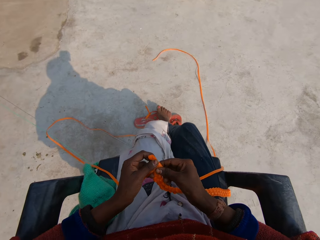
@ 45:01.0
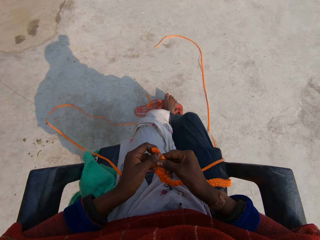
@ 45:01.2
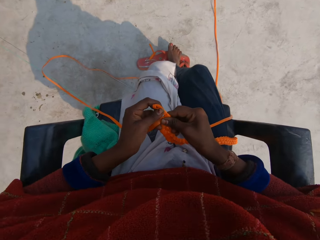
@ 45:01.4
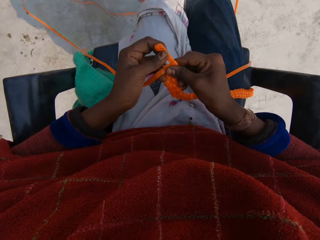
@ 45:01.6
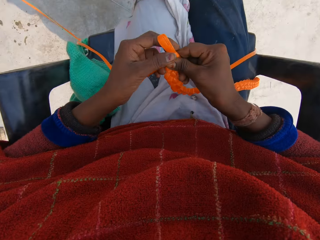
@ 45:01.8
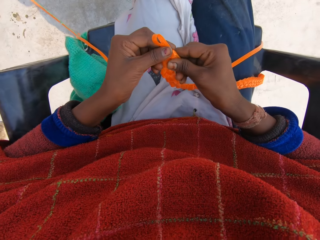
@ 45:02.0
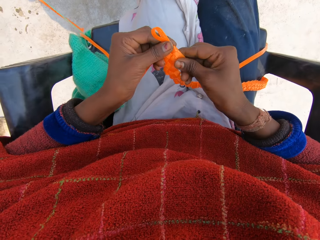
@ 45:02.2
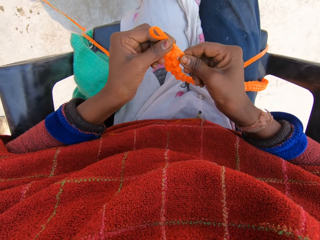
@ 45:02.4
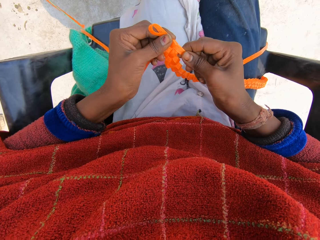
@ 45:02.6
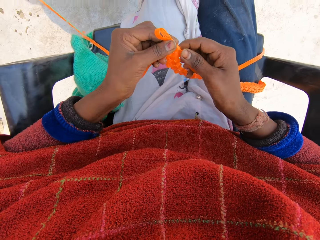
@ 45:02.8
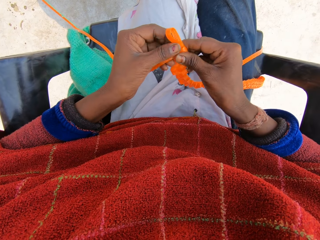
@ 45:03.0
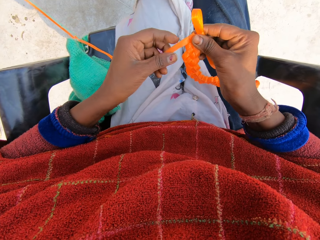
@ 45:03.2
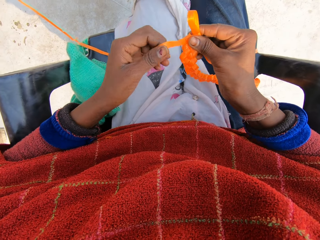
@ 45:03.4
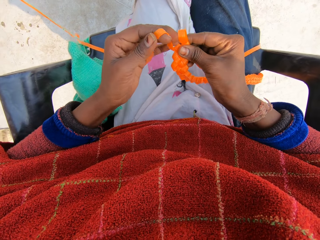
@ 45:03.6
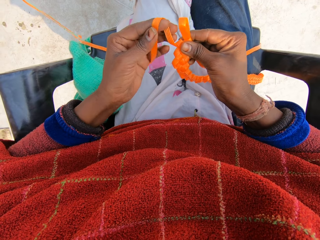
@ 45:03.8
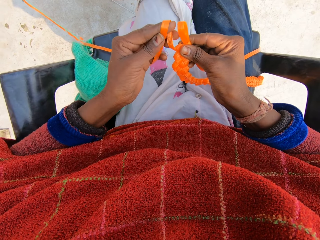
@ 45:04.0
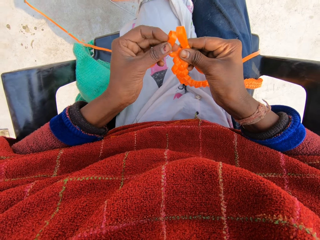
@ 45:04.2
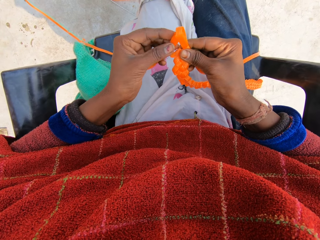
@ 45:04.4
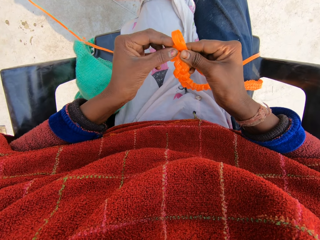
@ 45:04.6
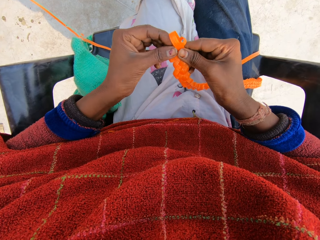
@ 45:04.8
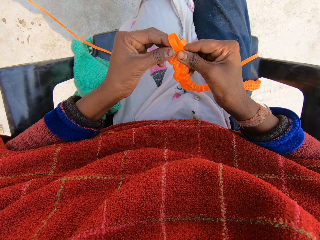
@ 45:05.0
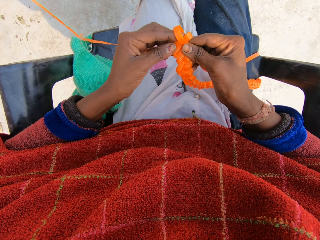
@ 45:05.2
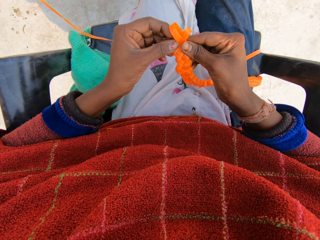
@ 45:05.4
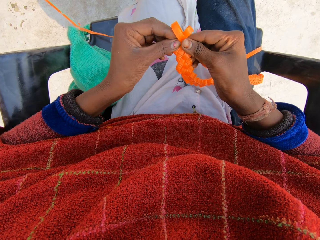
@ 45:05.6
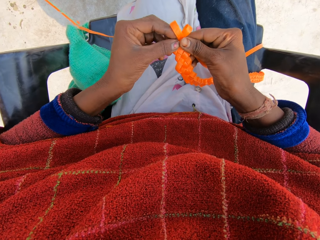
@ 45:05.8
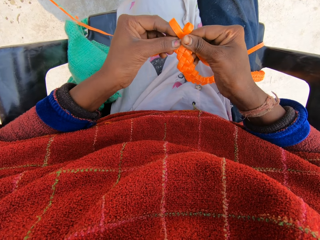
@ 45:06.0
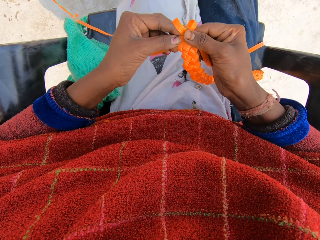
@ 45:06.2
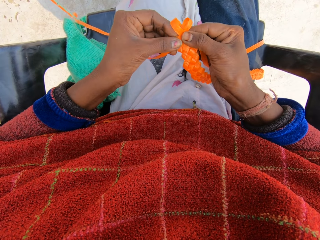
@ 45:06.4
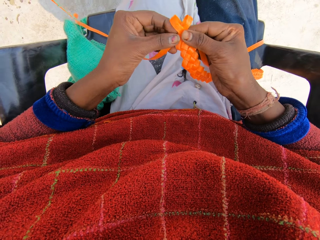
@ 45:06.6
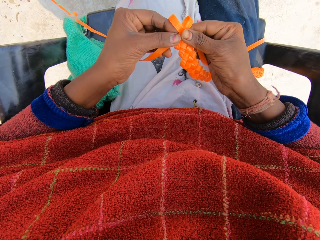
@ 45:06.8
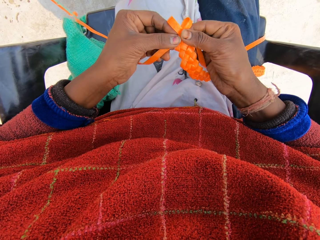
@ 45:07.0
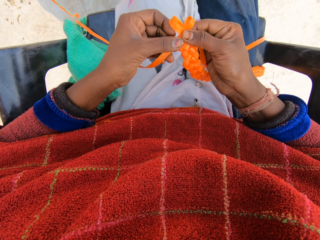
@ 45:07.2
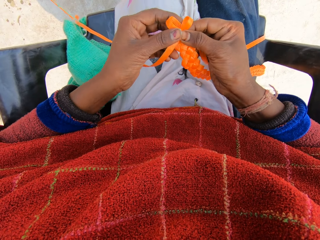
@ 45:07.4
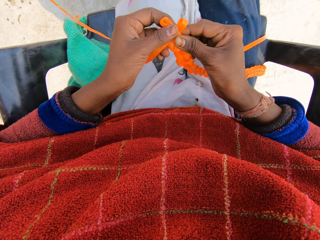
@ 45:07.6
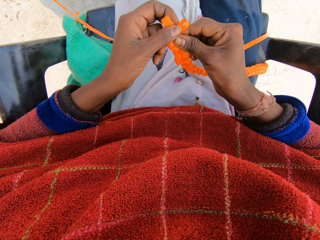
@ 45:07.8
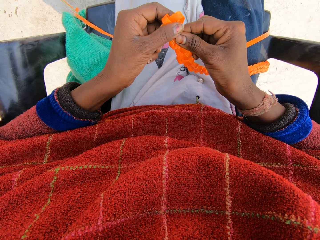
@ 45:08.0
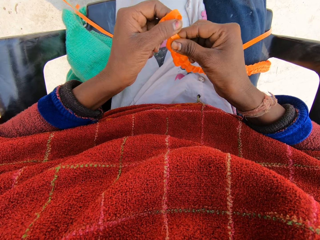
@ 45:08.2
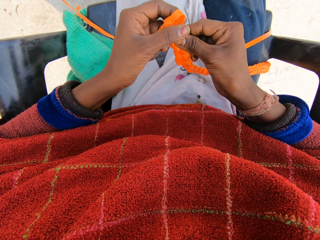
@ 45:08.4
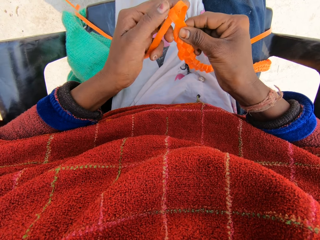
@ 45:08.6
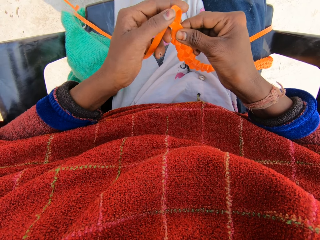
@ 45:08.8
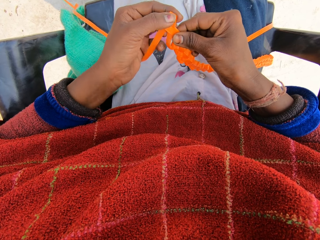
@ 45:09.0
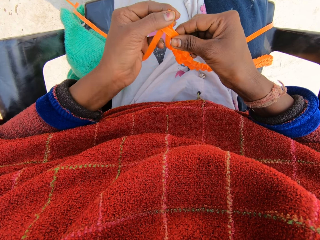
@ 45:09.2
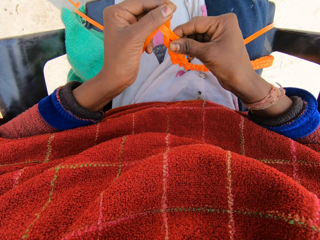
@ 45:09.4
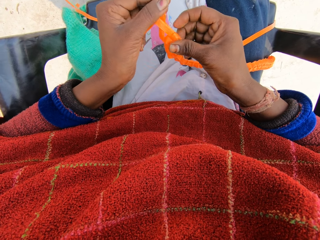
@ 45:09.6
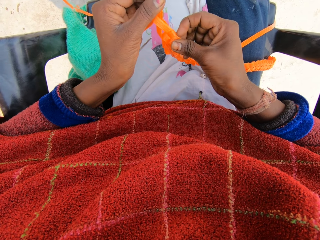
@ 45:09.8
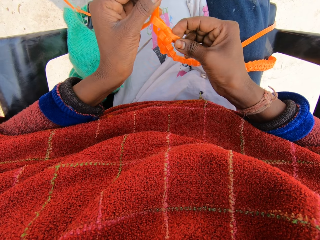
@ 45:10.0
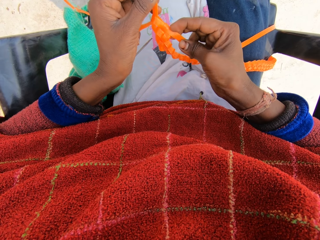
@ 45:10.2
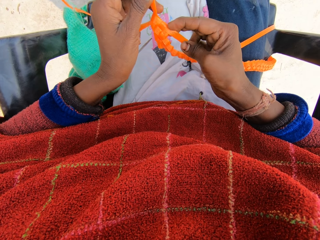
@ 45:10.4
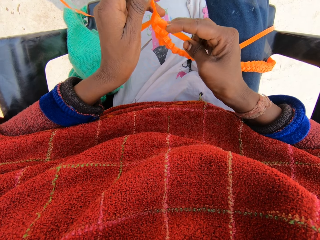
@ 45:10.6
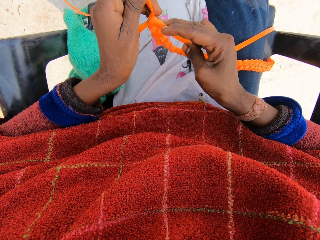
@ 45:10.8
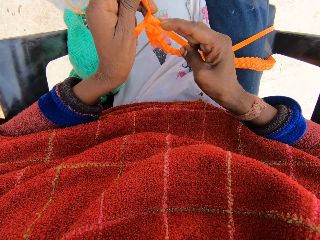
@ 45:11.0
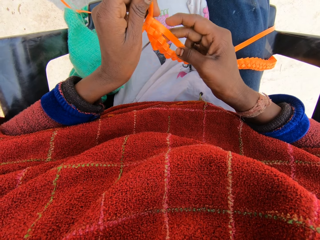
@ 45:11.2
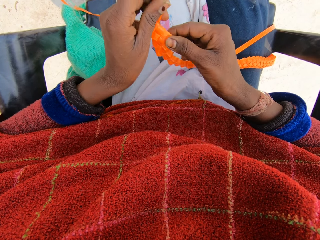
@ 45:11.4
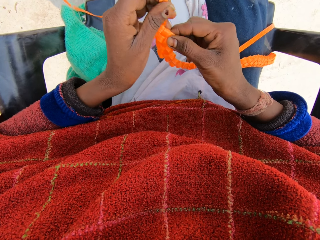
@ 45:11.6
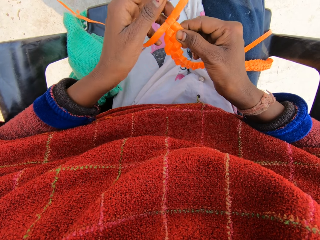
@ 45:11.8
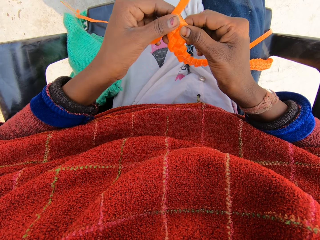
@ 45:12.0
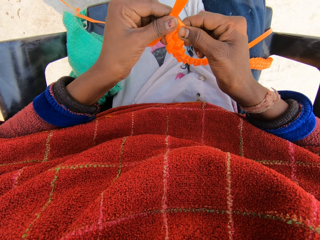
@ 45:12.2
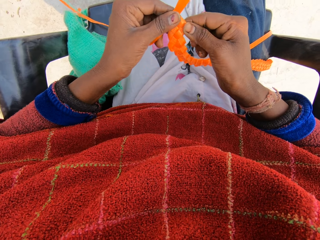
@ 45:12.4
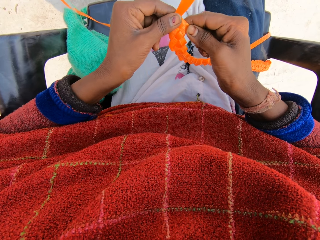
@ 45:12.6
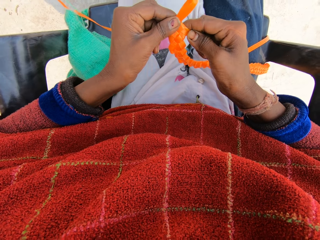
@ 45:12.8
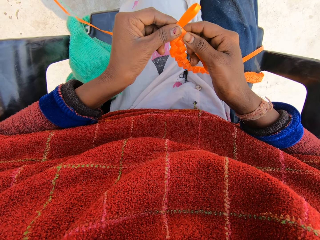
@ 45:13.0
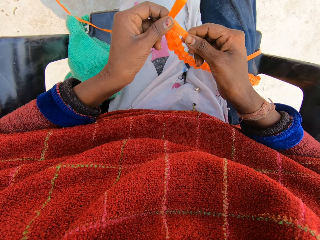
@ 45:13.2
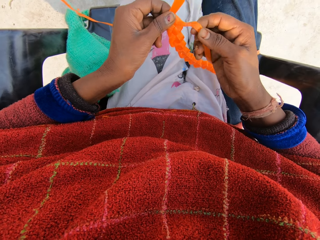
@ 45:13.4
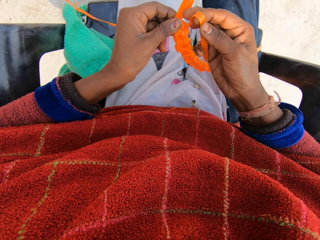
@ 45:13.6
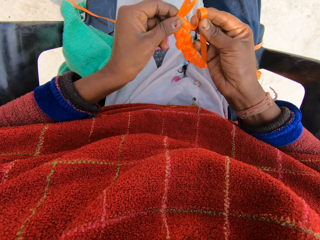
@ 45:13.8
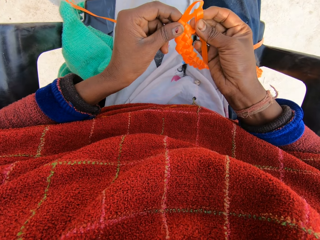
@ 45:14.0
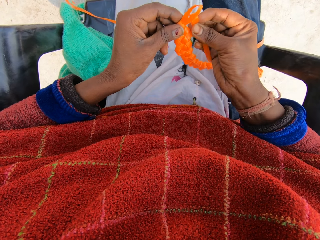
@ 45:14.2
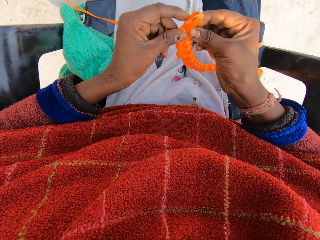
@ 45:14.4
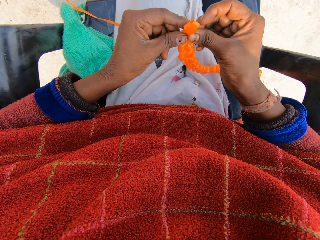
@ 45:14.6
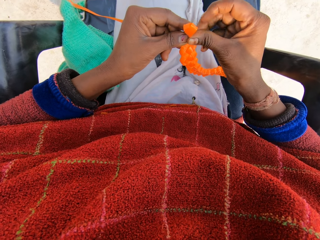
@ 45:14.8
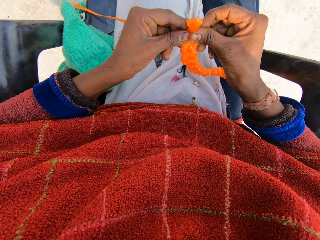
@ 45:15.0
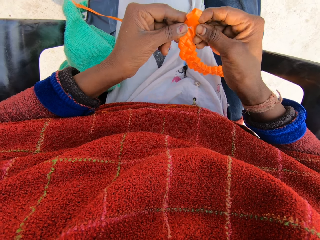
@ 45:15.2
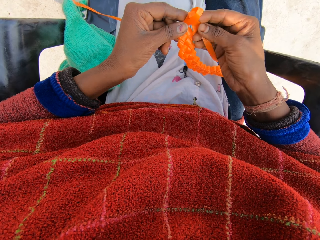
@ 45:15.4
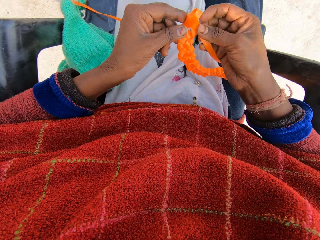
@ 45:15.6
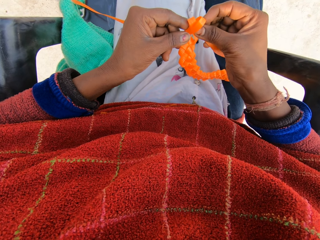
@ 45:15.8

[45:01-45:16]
The camera wearer interacts with a woman. They knit the fabric.

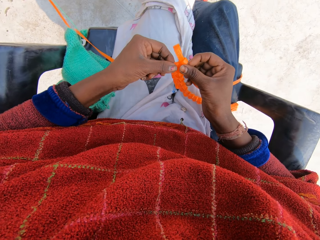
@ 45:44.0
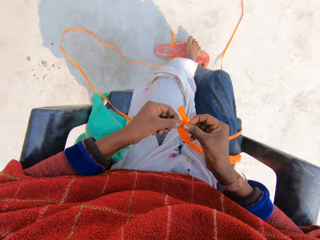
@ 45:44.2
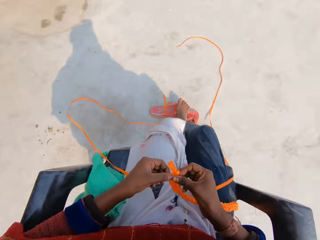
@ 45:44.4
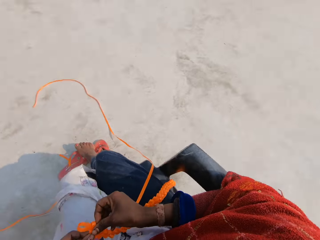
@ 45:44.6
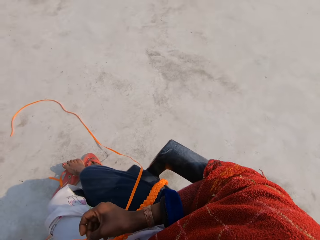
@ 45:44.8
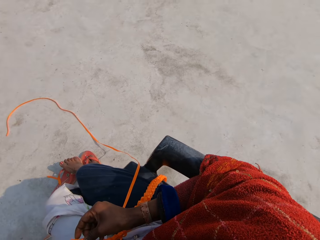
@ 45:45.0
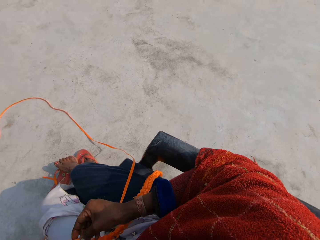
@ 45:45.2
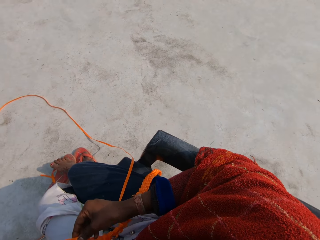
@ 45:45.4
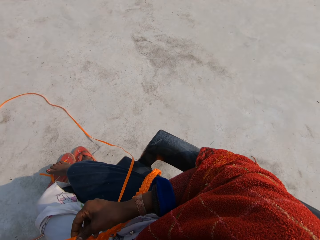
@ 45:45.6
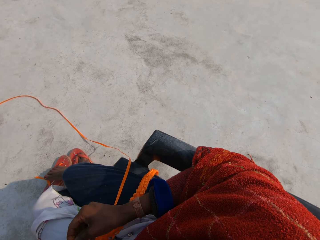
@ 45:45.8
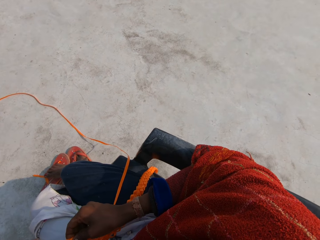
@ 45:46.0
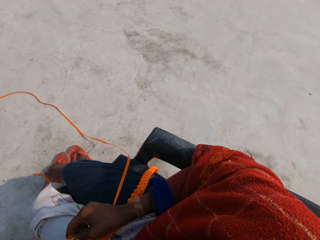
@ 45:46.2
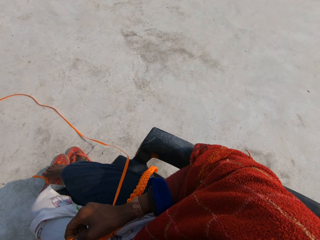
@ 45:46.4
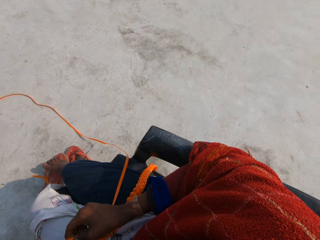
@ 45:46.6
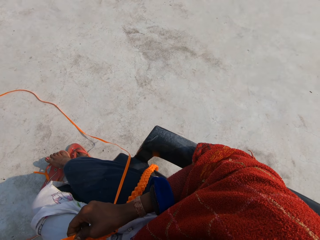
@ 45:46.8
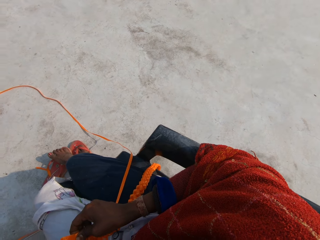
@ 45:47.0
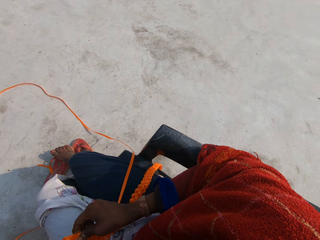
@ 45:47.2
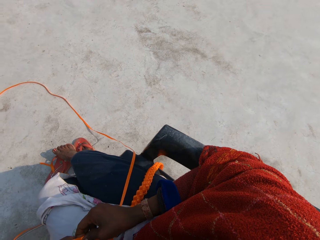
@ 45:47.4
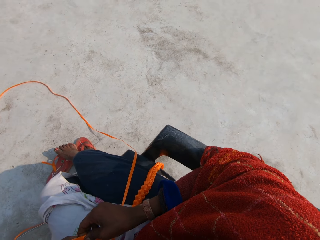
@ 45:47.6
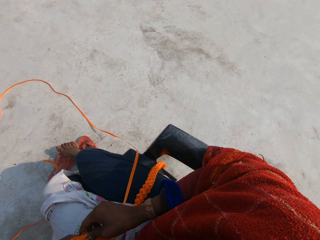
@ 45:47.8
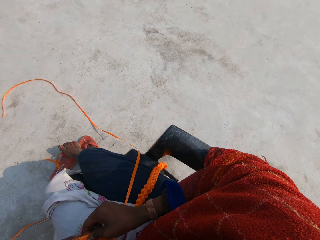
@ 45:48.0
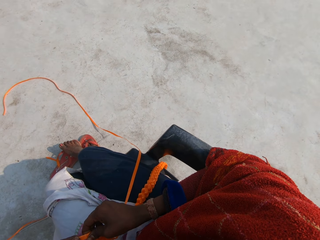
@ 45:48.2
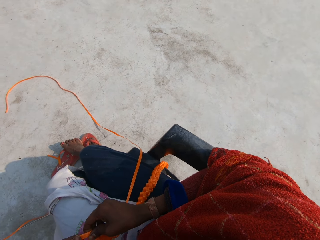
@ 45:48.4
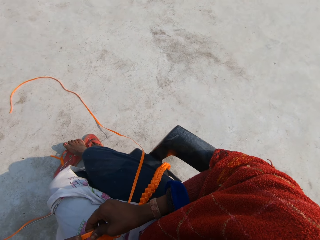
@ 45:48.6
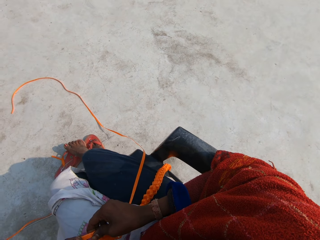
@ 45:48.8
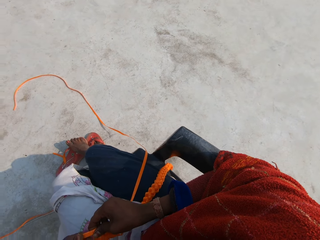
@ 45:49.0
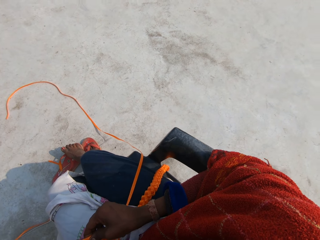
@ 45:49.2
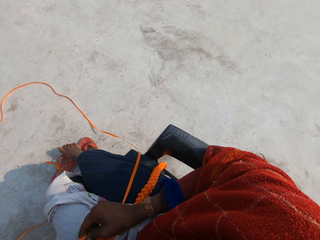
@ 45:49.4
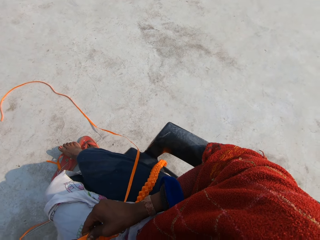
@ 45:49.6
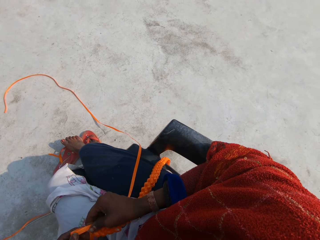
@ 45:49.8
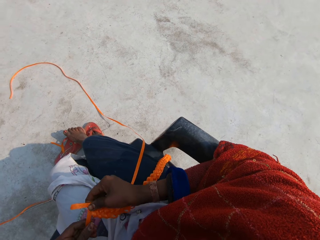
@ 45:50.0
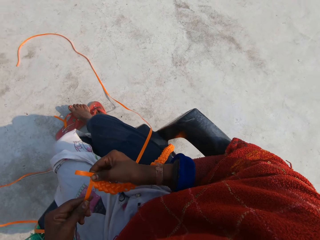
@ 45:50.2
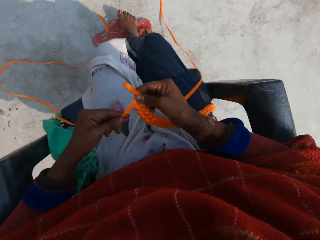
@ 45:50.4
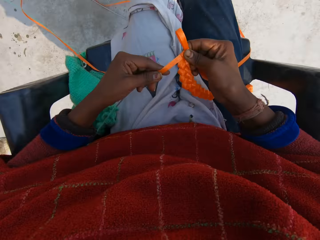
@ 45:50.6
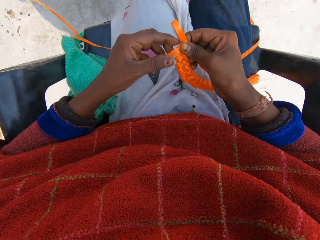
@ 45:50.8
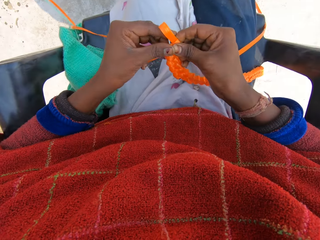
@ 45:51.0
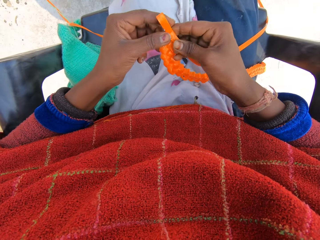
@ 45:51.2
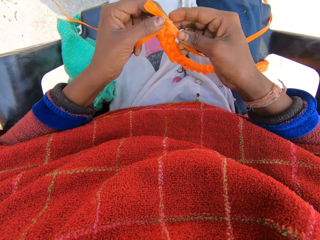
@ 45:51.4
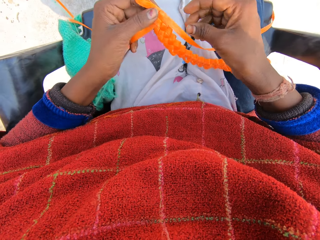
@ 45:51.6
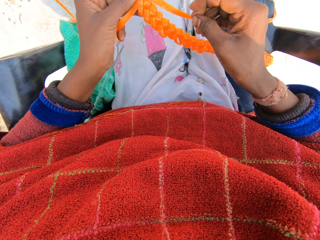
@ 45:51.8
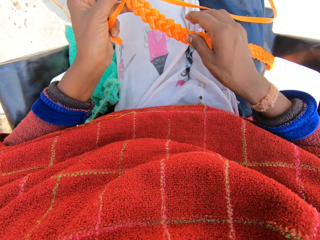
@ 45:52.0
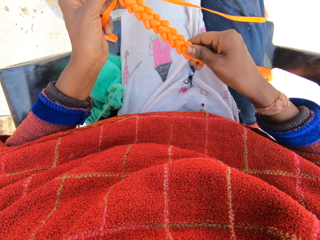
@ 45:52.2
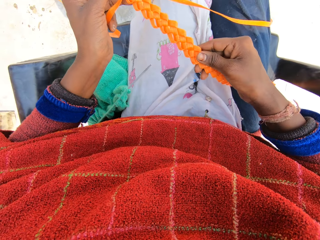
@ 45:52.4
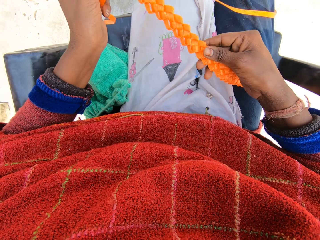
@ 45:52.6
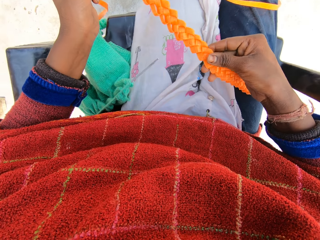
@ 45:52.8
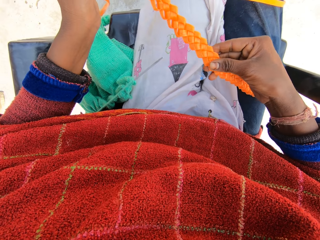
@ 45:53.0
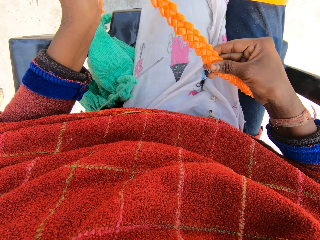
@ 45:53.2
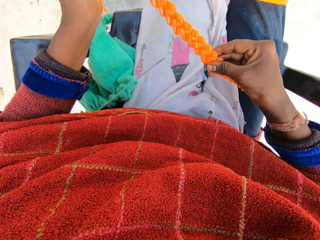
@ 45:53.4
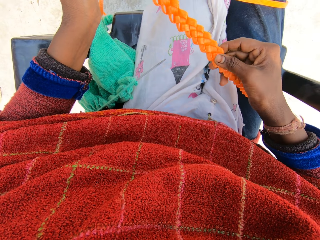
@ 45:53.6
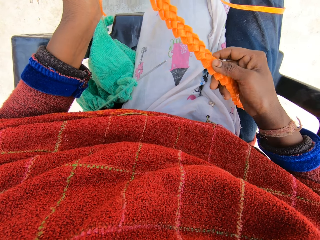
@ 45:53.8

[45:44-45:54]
The camera wearer looks around the field. She talks to a man. She holds the woven ribbon with her left hand and touches the woven ribbon with her right hand.
